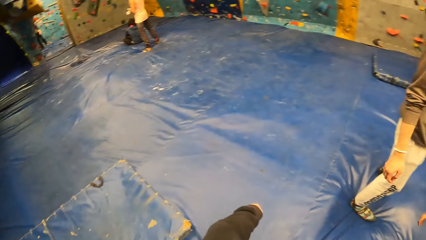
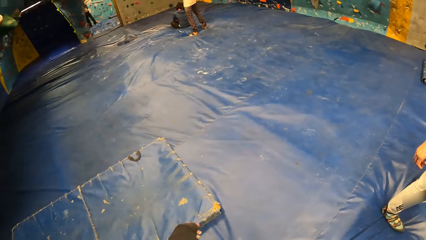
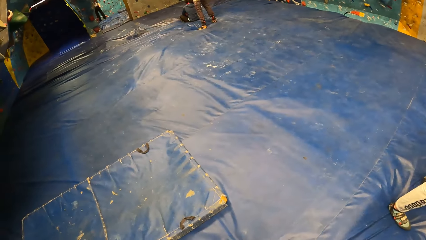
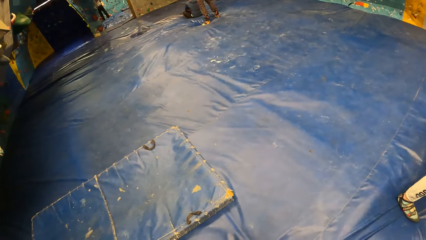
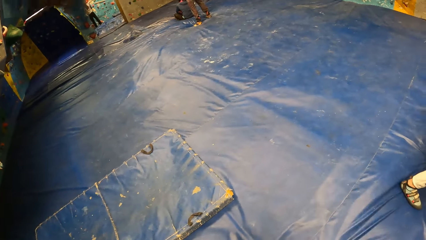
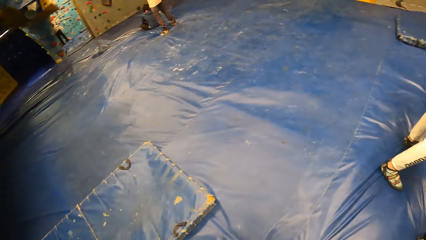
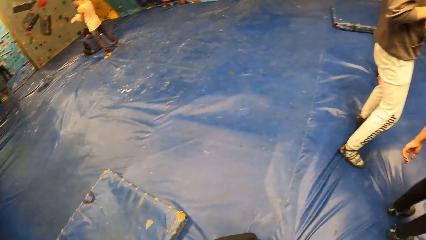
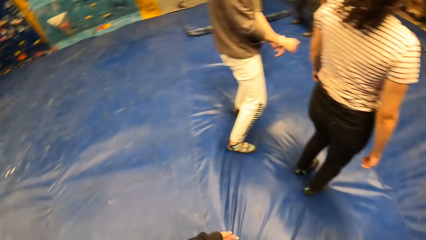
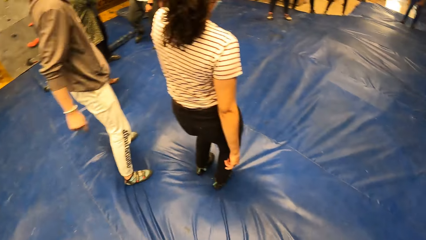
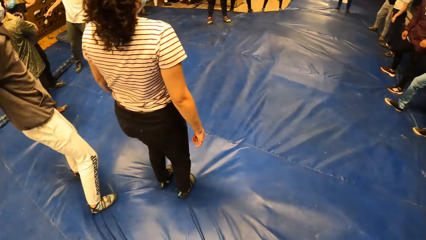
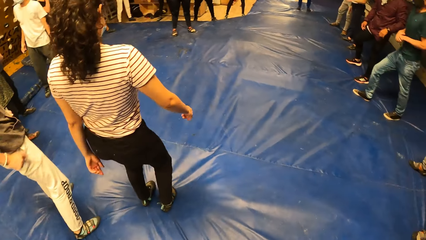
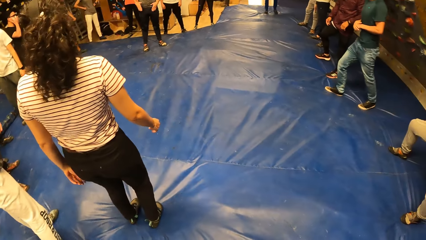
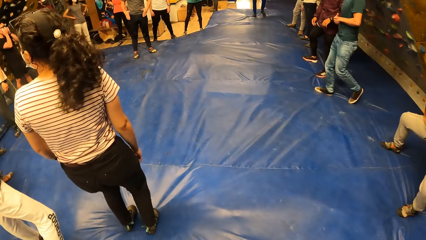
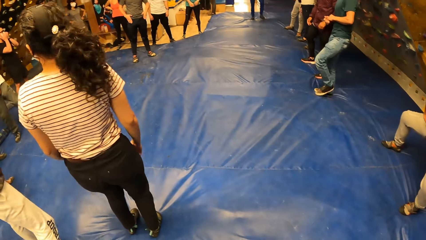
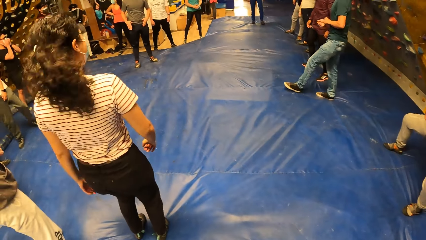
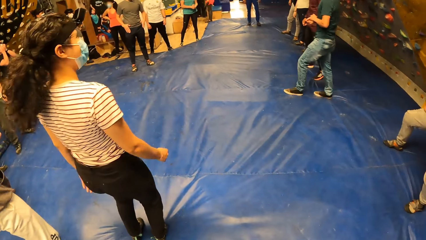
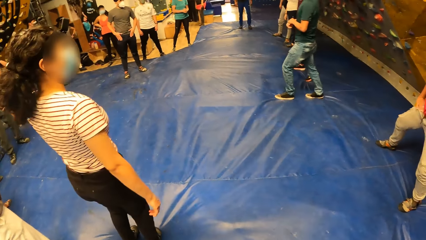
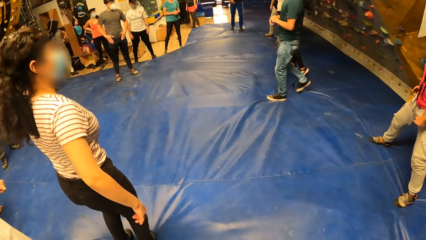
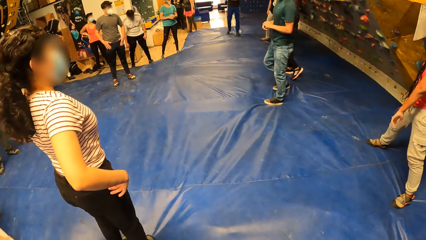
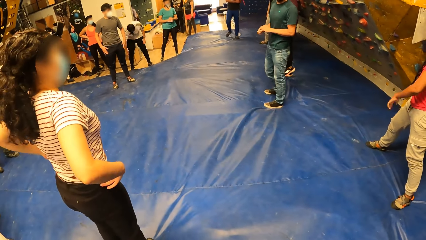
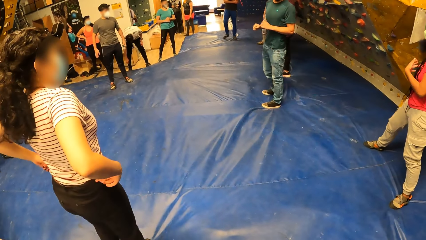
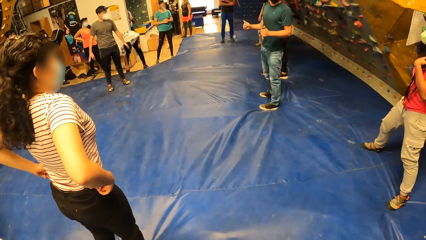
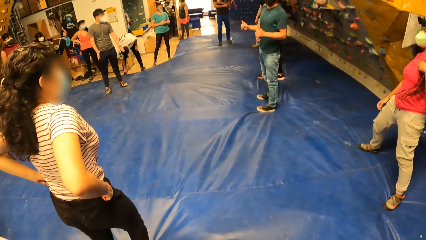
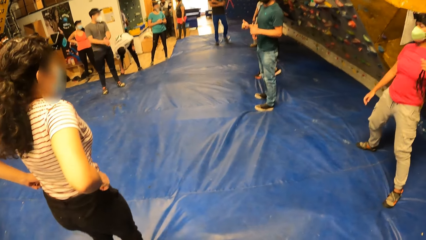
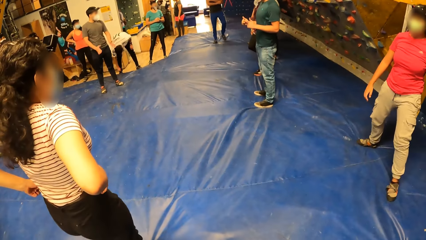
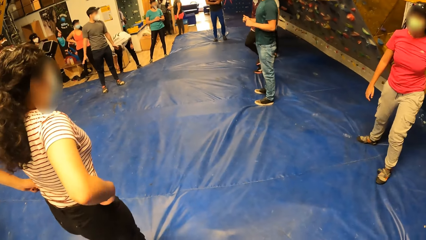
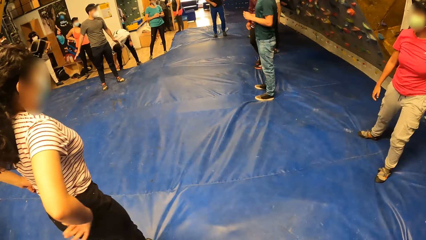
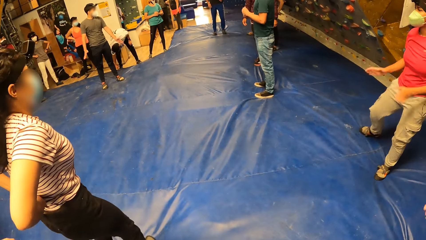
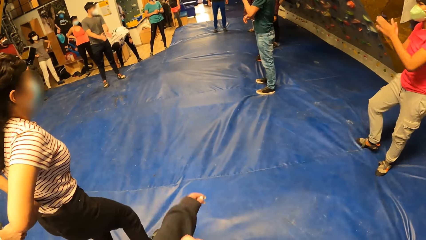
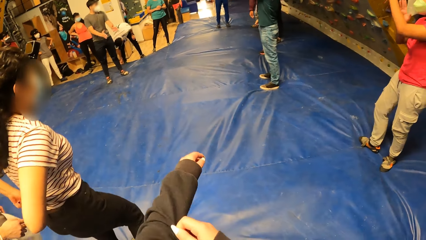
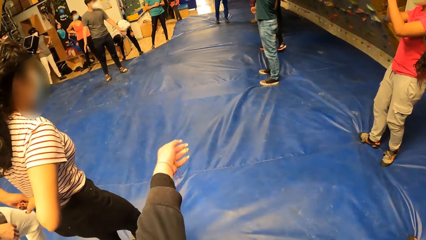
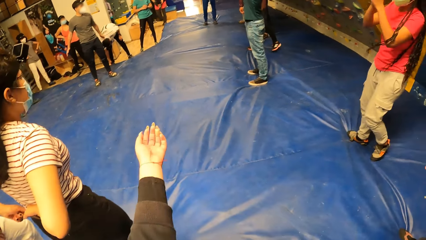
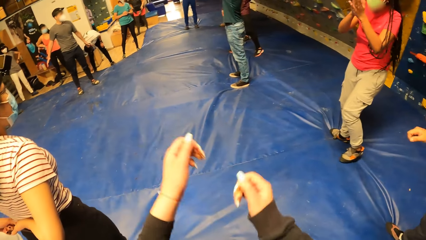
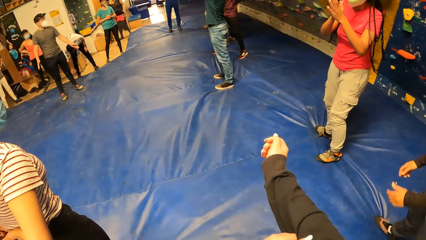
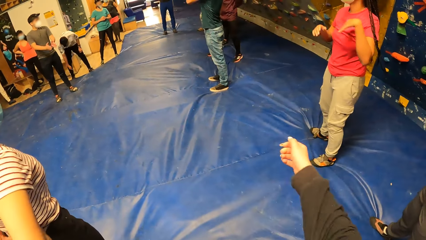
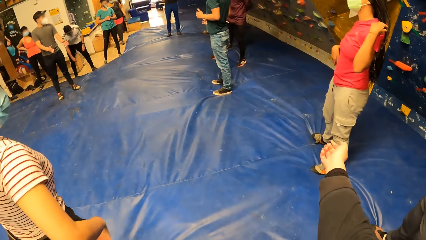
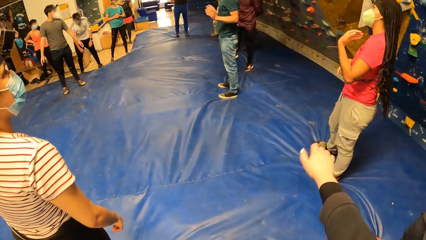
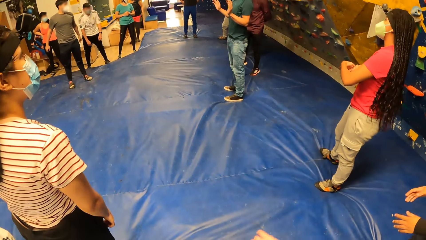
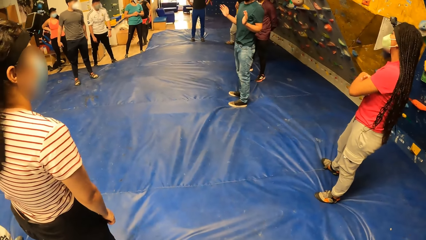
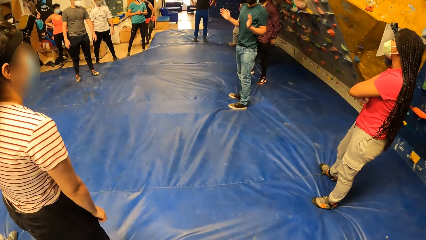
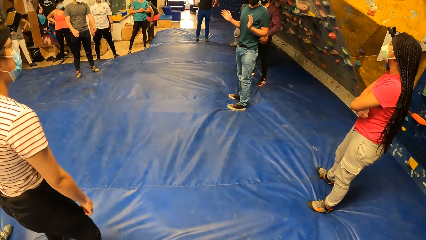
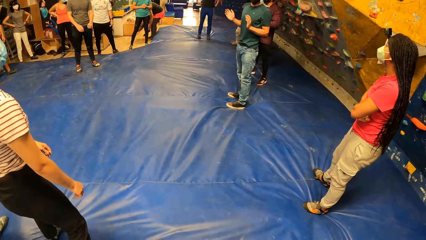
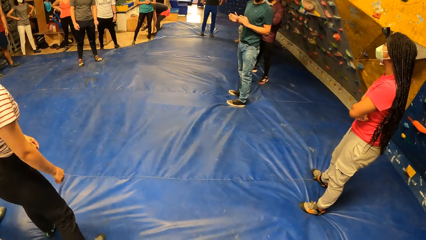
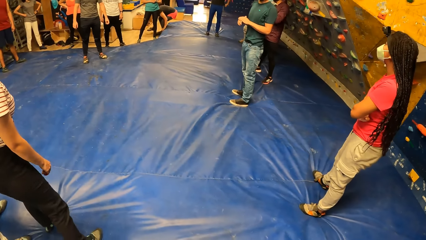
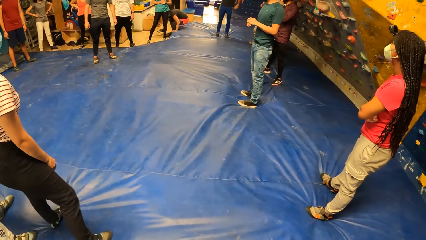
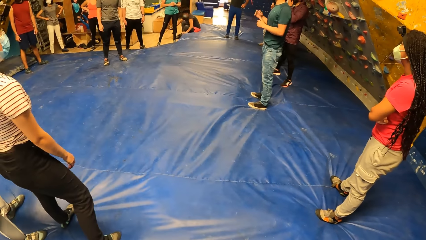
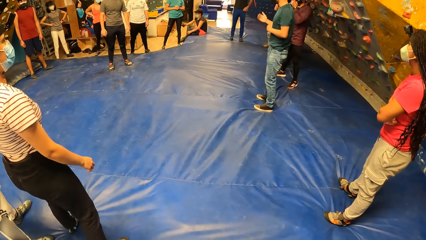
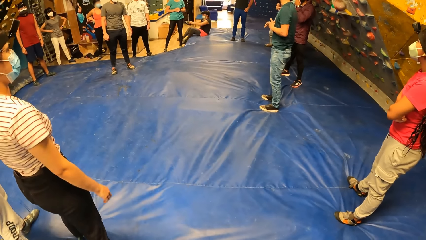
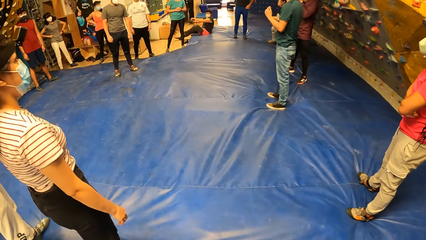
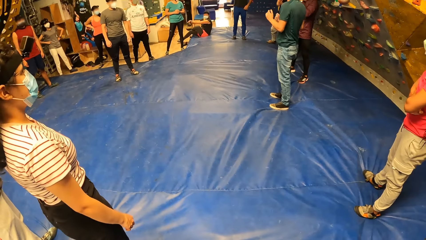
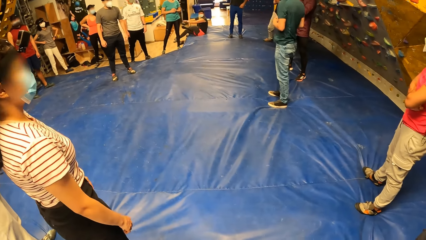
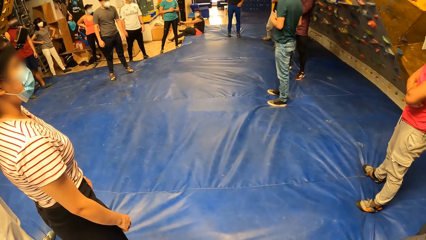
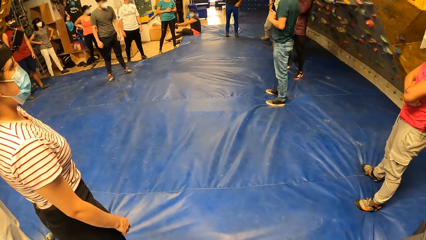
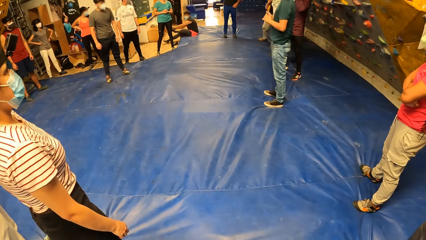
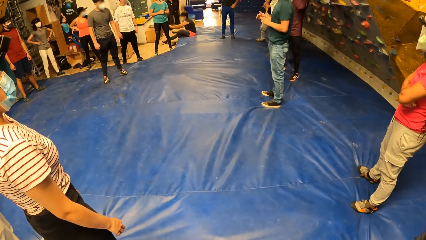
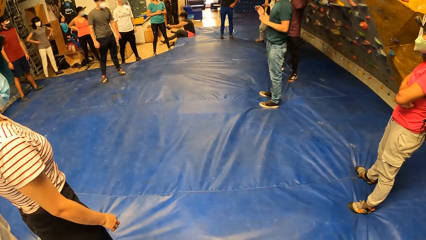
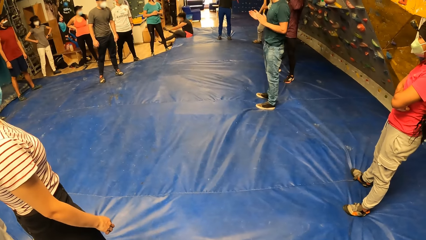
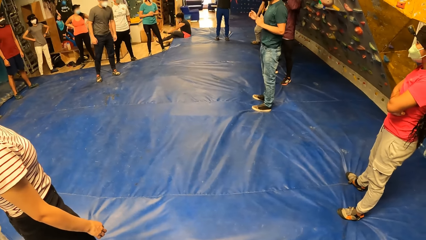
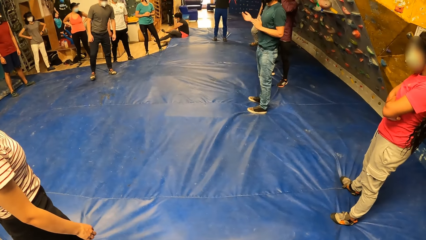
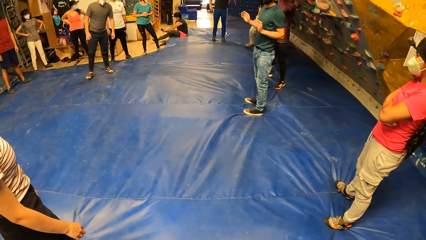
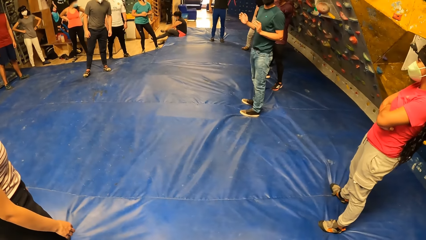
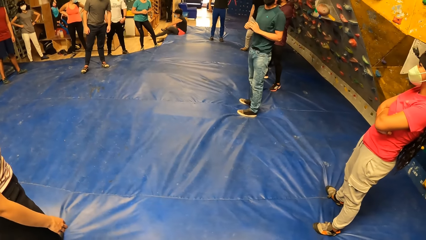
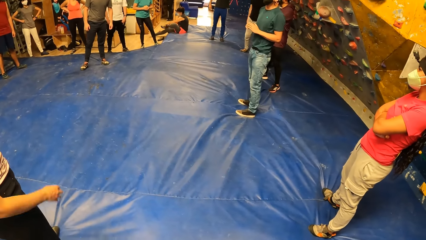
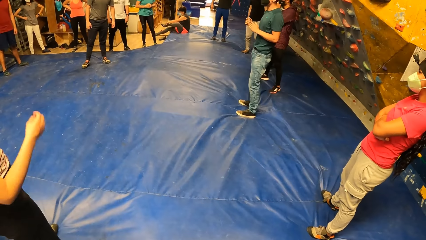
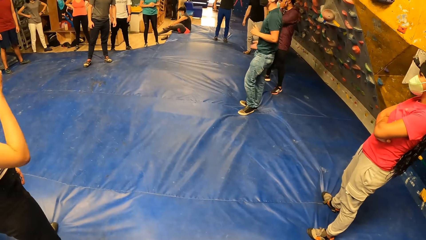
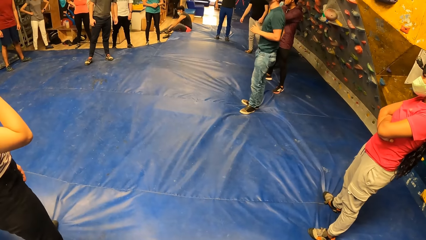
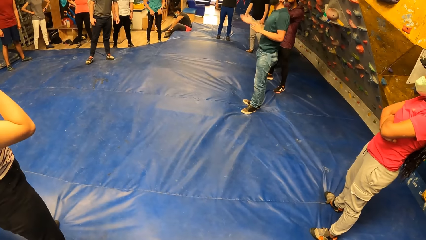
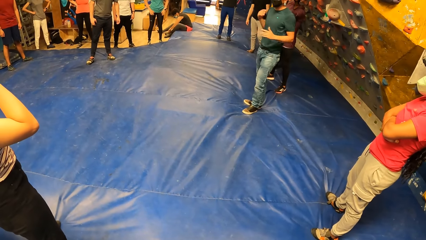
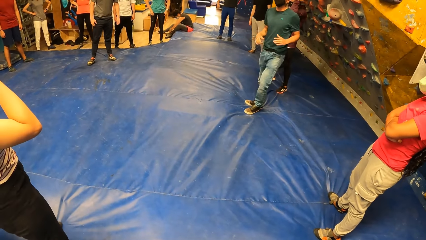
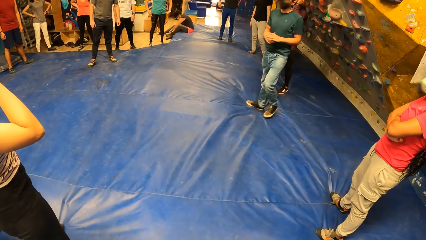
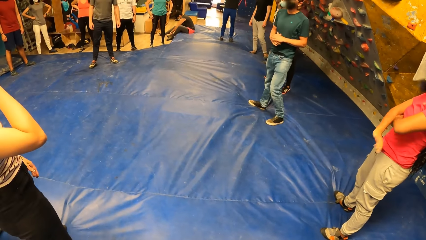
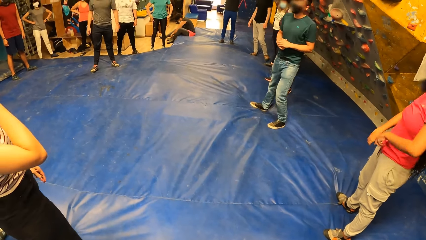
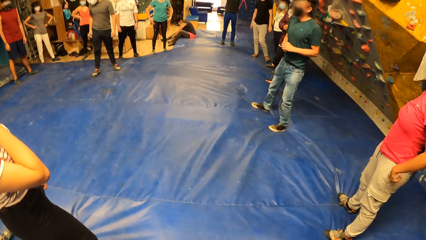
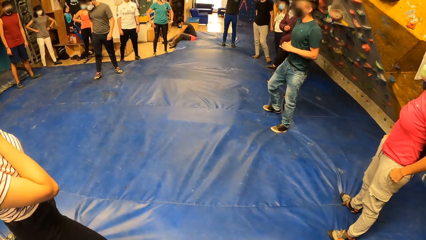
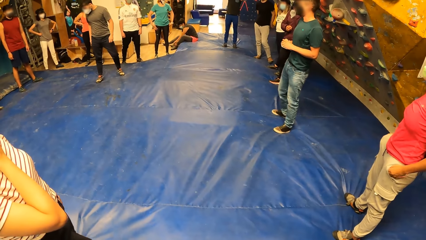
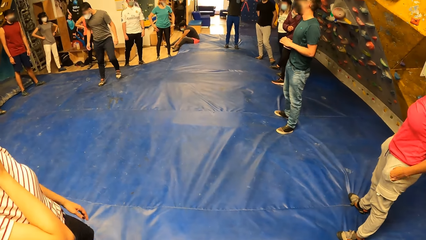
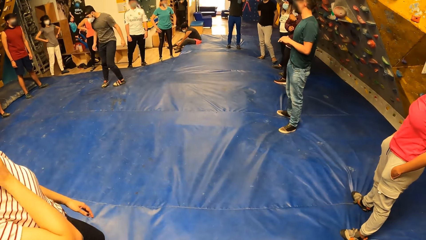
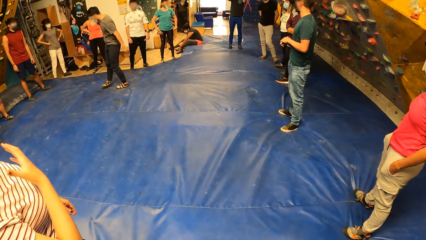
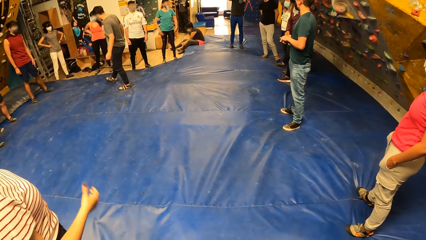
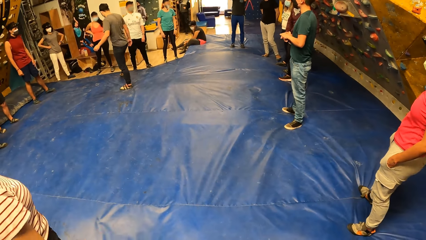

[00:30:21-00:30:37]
The camera wearer looks around. She folds a sweater. She adjusts the sweater on her left hand with her right hand. She adjusts the sweater on her right hand with her left hand. She stands. A man addresses the camera wearer and the group of people.
